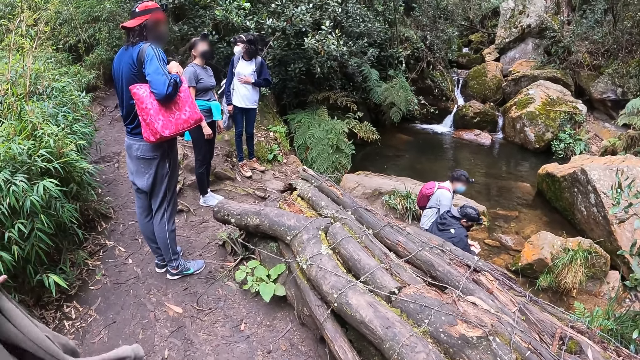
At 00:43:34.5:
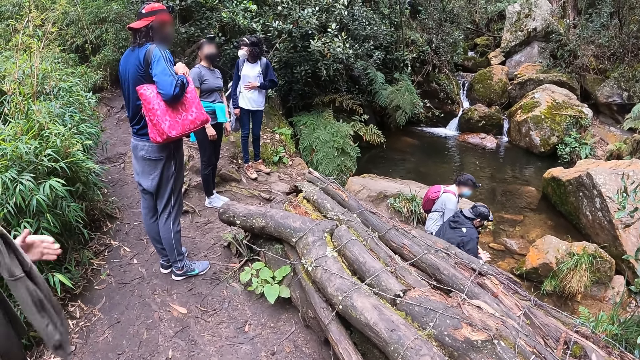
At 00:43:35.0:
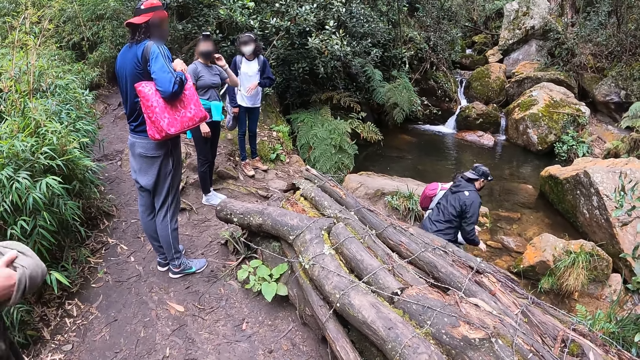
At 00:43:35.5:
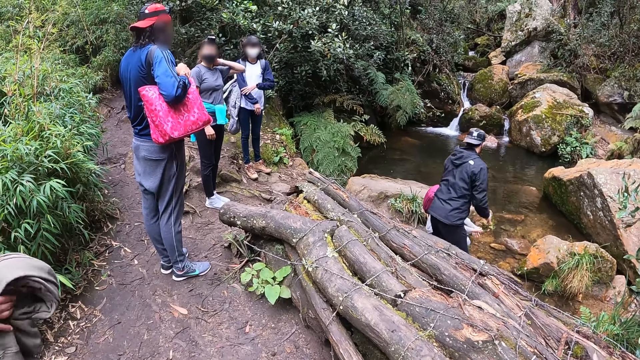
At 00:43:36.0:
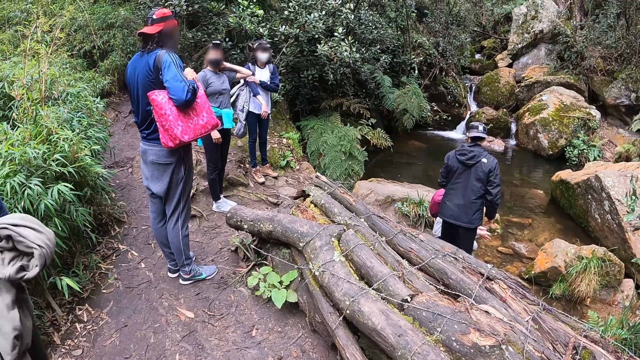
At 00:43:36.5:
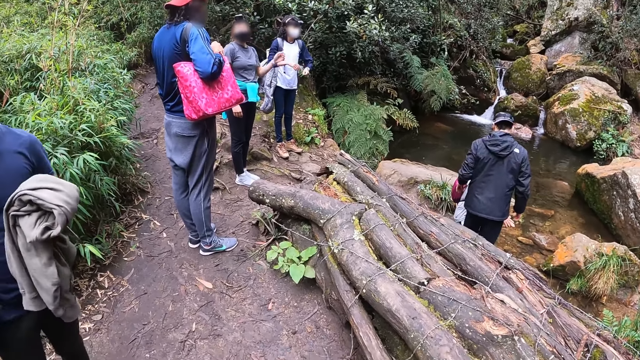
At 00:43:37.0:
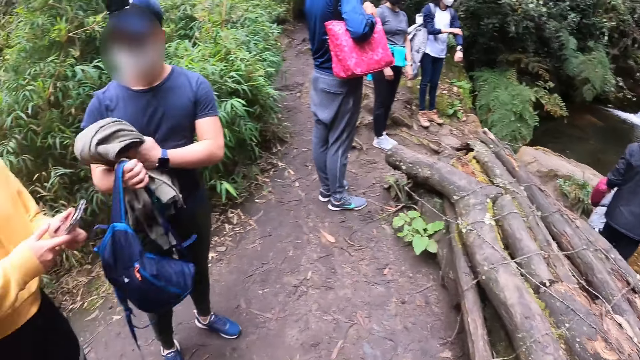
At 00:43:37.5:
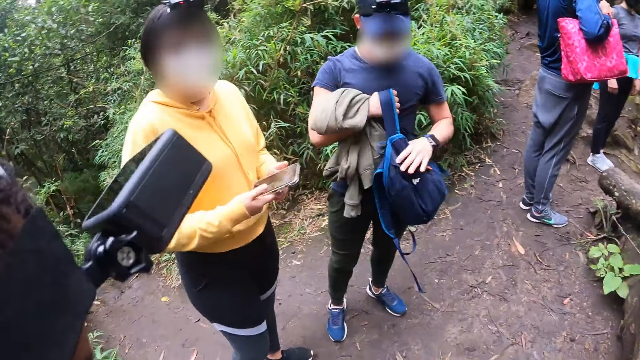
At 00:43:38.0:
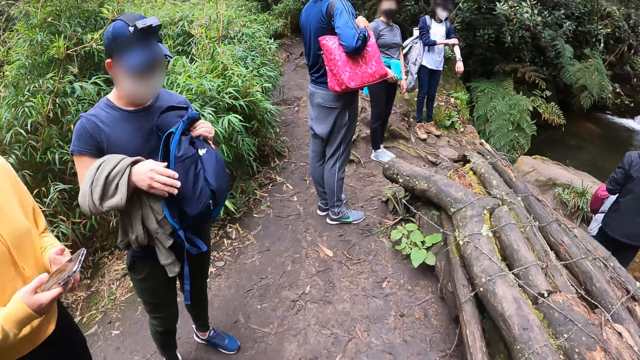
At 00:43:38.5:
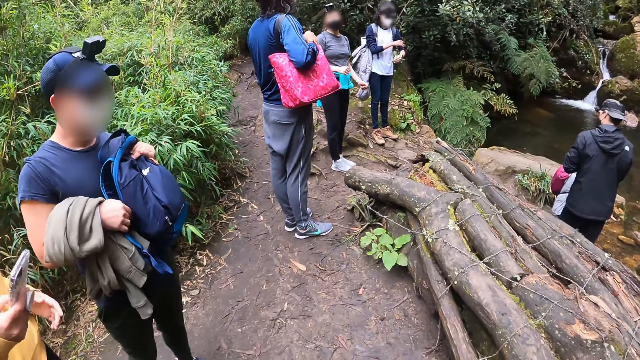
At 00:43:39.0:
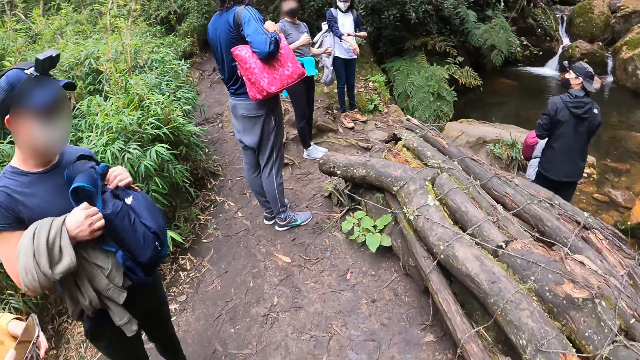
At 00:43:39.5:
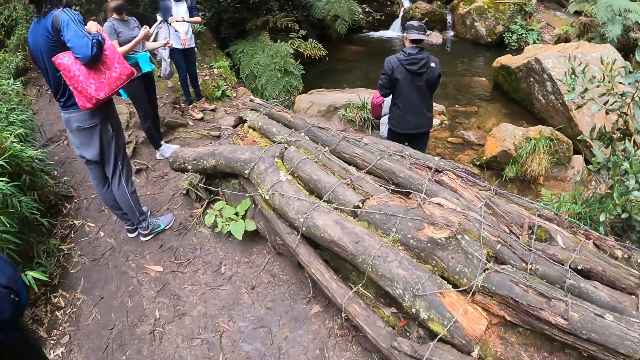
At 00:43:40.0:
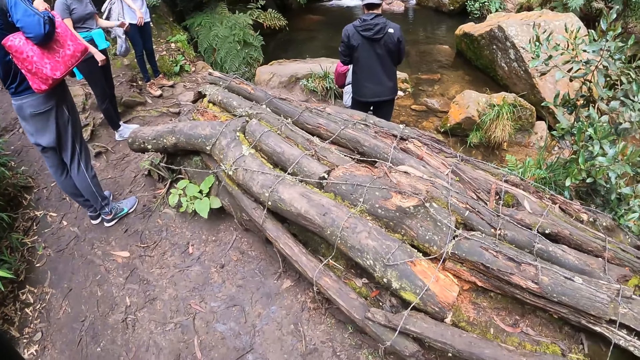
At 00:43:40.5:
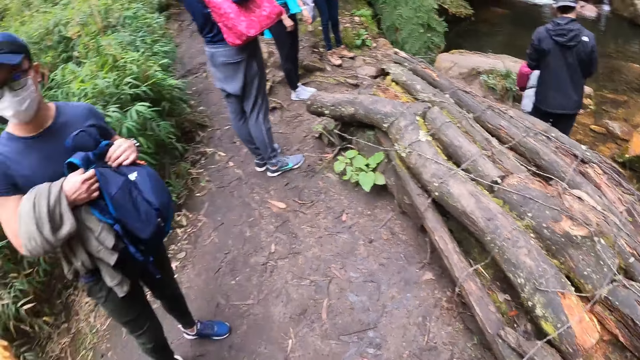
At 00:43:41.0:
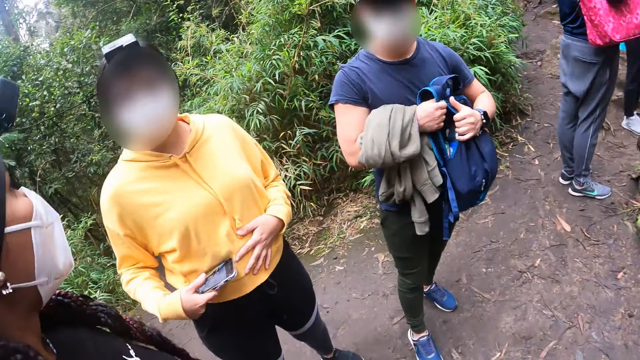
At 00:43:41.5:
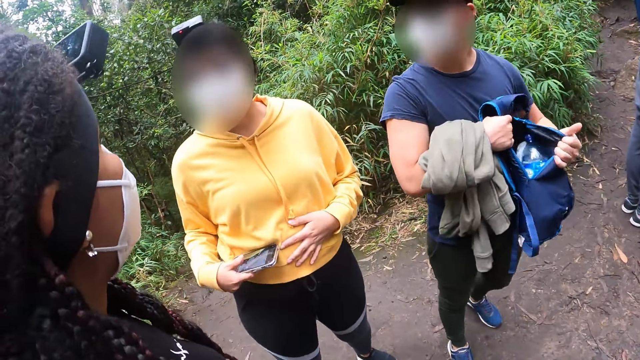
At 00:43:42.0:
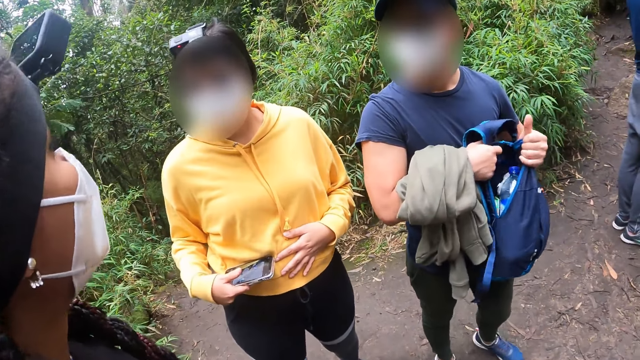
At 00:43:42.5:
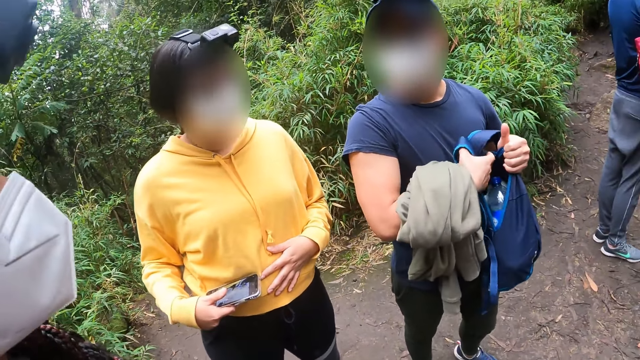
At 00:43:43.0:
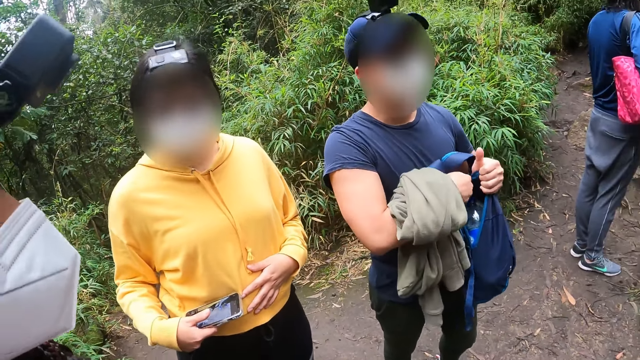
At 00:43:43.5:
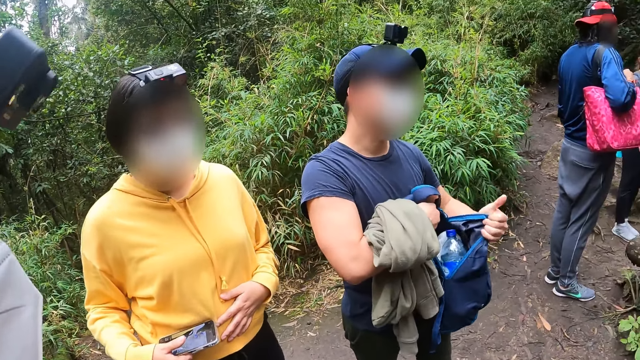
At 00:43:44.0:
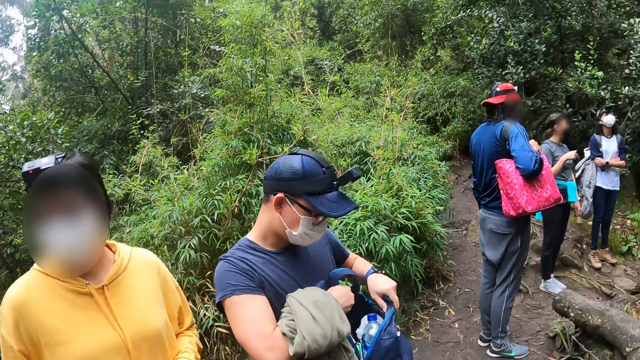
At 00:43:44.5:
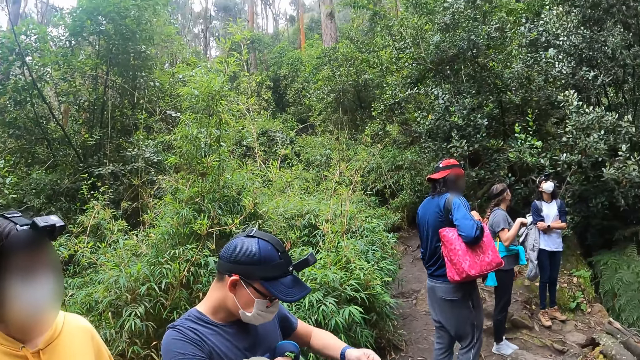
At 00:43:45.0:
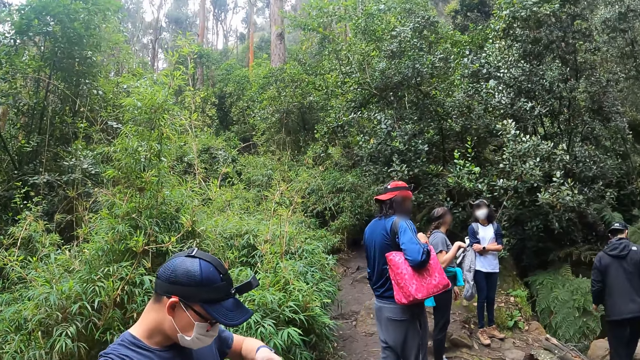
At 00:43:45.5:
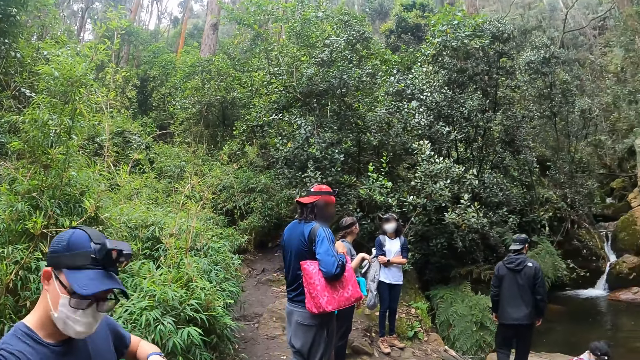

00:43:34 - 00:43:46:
The woman touches the back of her neck with her left hand beside the stream. The man puts his jacket on his right arm with his left hand. Another woman operates a phone with both hands beside the stream. The man opens a bag with both hands beside the stream. The second woman interacts with a third woman beside the stream.

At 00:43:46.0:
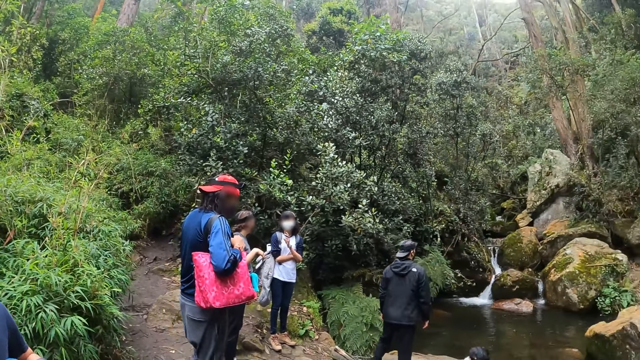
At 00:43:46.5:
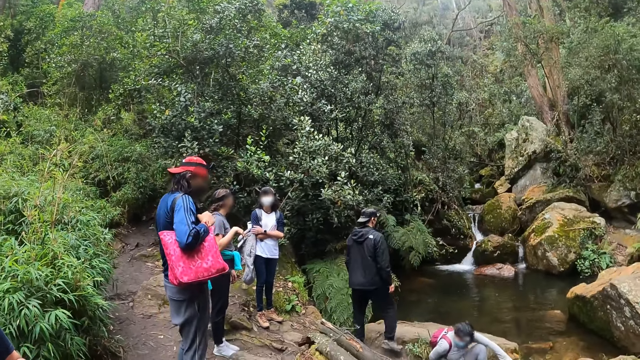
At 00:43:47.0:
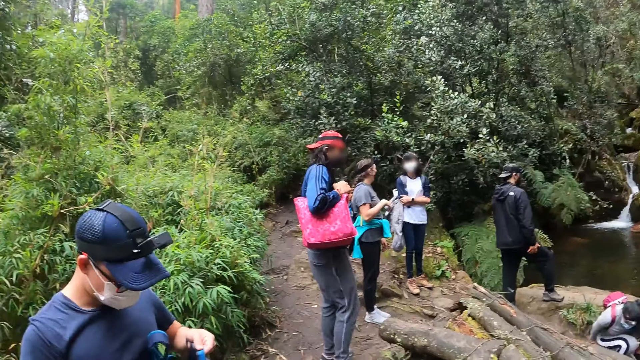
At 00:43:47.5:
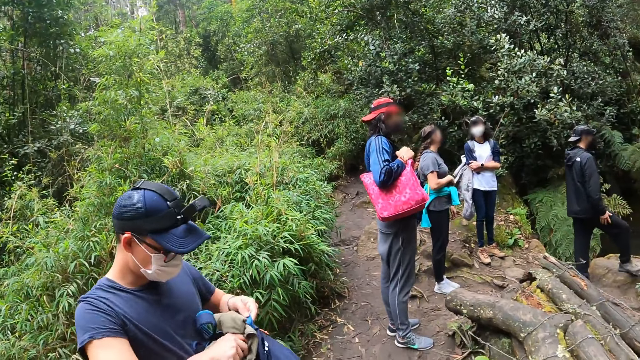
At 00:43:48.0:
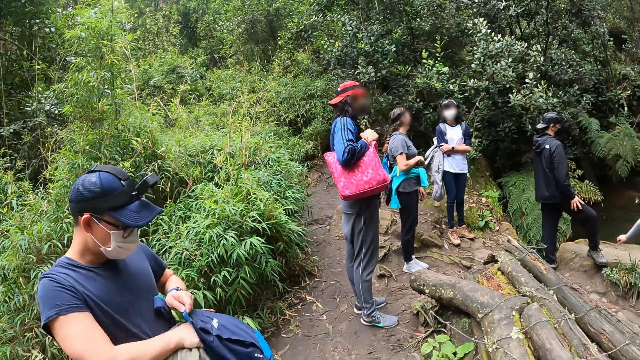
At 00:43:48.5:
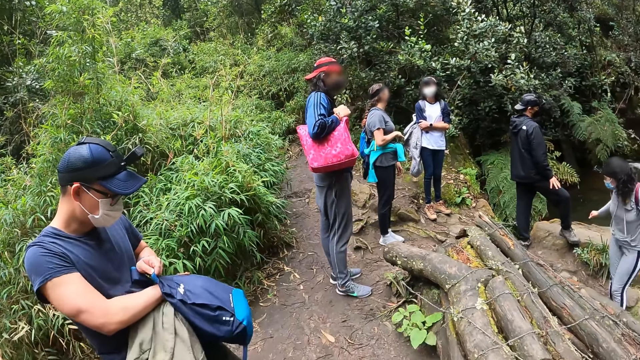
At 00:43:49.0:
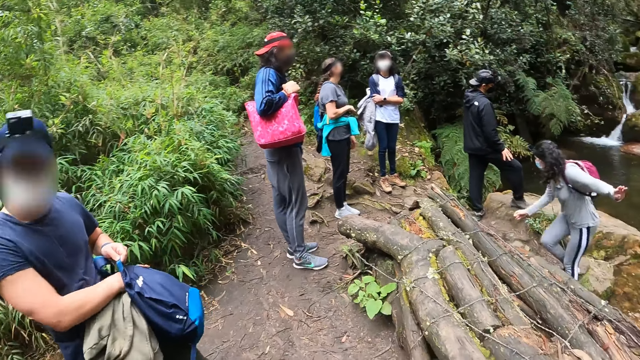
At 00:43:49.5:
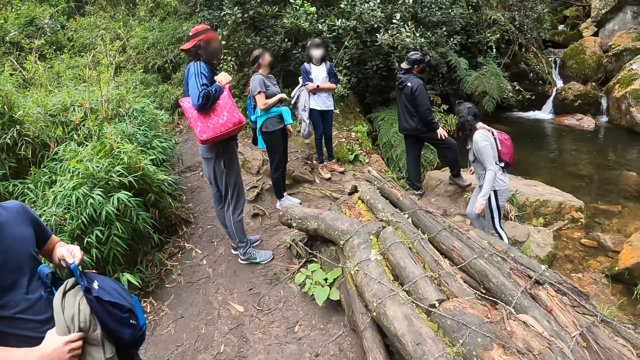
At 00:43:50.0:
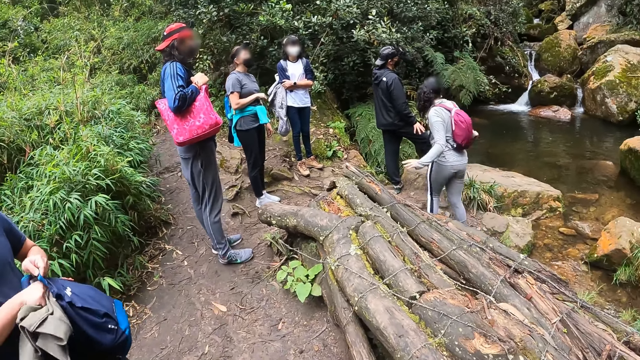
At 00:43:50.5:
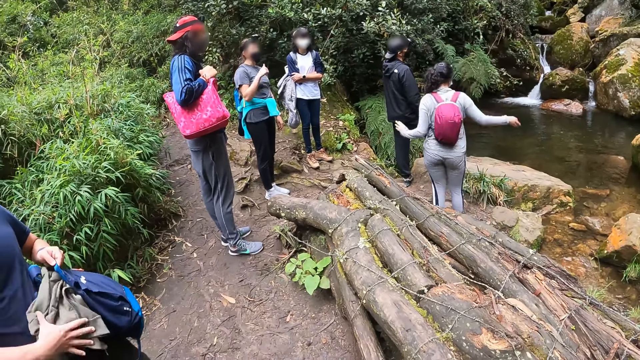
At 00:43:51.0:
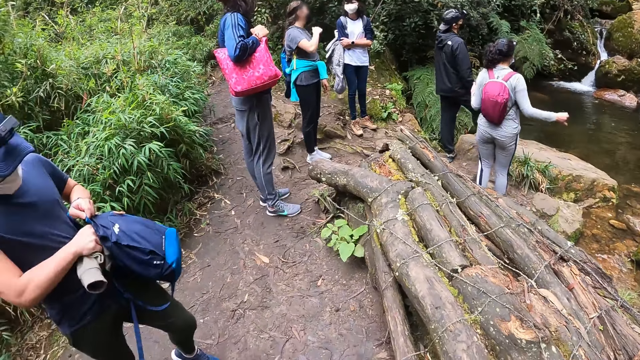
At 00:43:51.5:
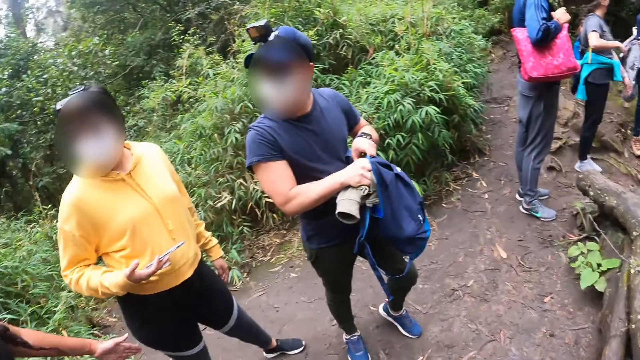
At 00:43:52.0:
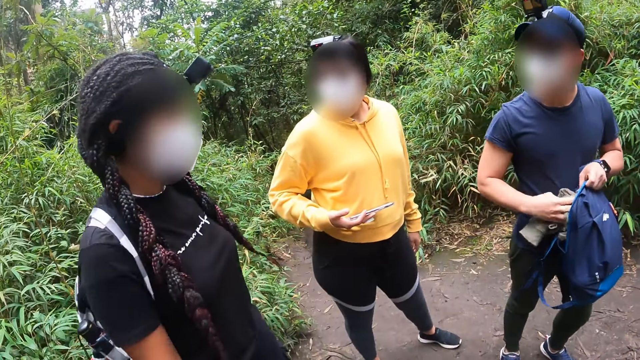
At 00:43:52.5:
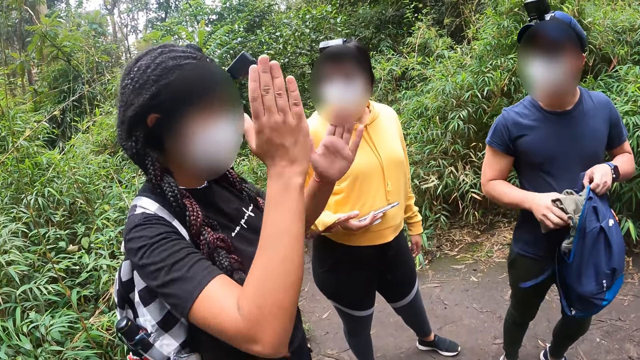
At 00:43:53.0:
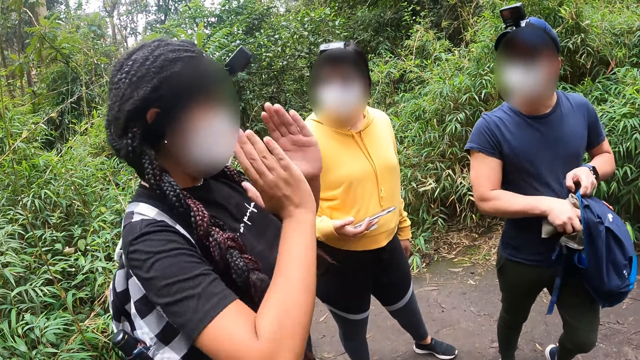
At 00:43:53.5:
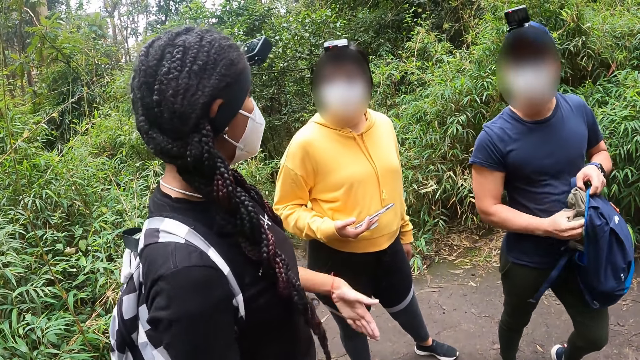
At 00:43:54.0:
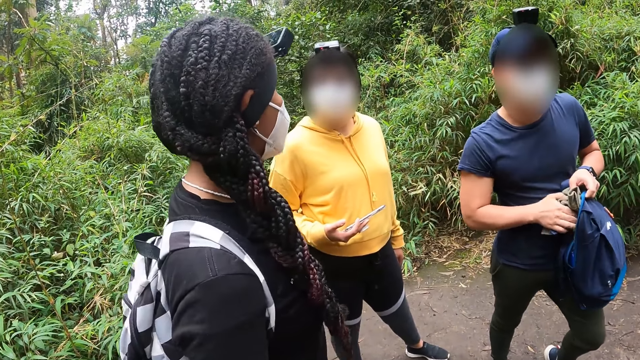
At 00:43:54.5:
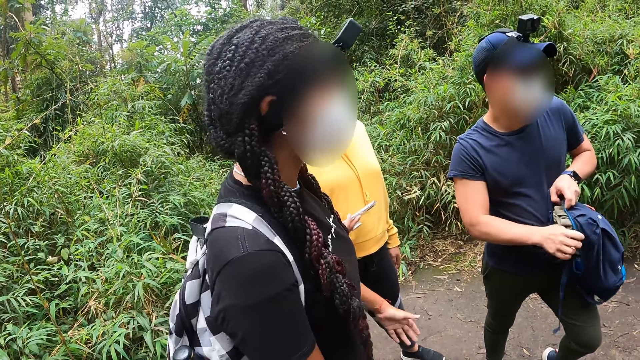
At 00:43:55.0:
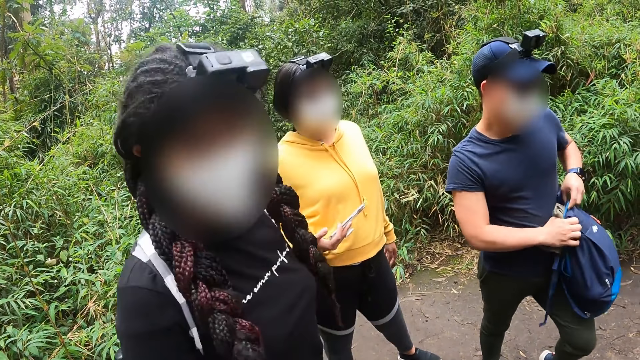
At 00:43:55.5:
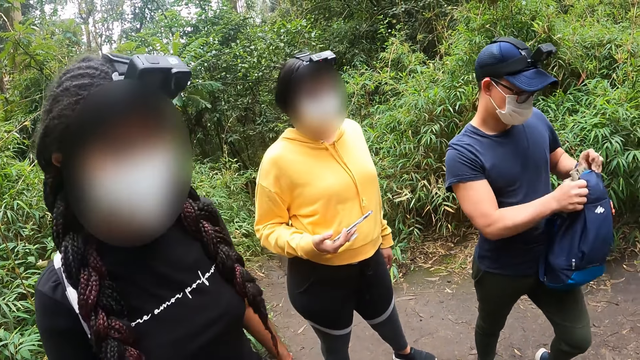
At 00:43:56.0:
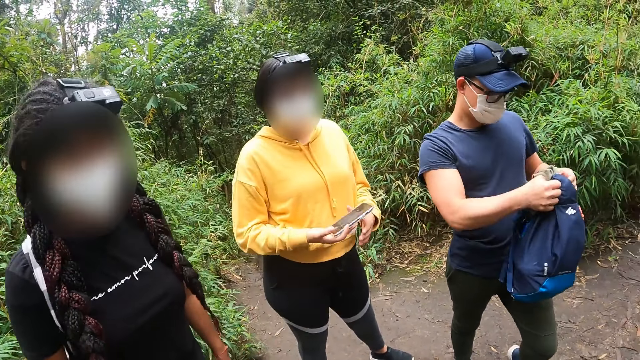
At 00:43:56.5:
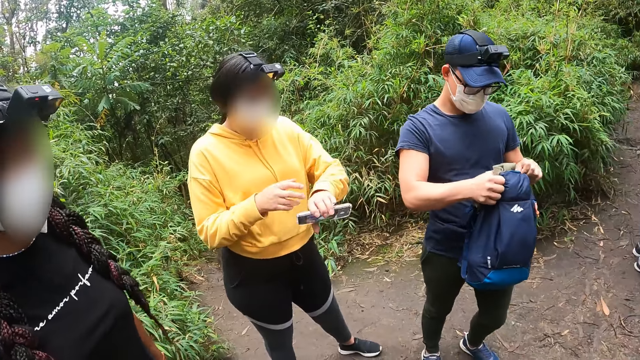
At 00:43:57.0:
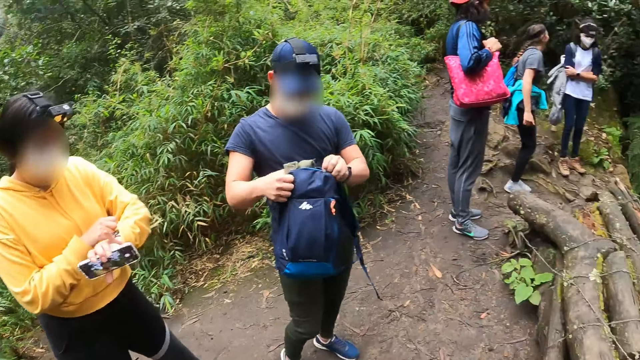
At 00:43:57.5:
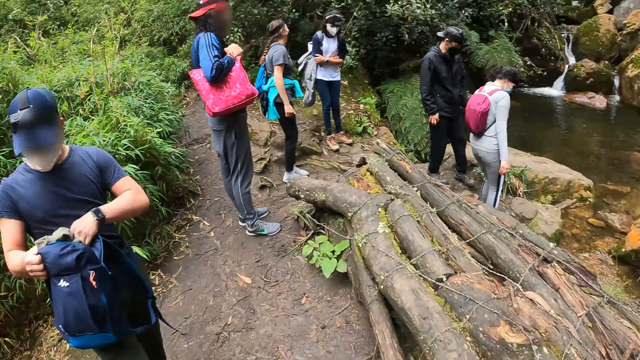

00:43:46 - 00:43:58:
A lady stops to walk. The lady passes the phone from her right hand to her left hand. The lady adjusts the hand of her jacket with her right hand.
